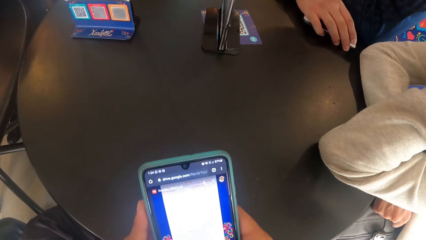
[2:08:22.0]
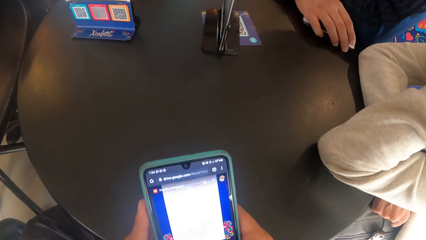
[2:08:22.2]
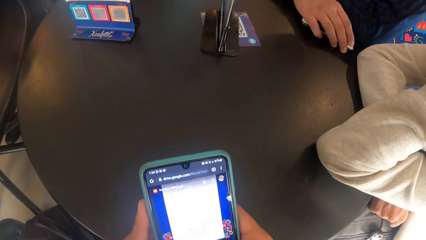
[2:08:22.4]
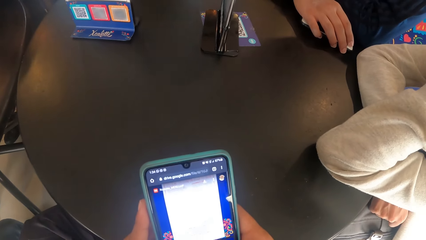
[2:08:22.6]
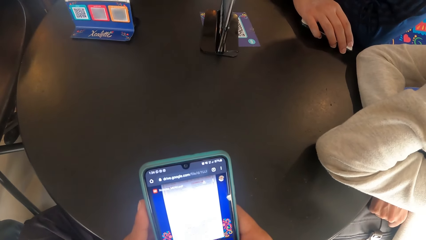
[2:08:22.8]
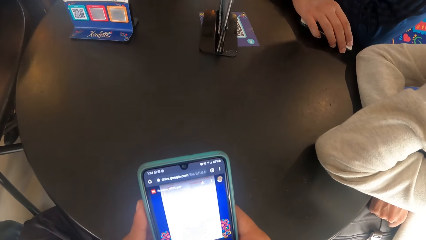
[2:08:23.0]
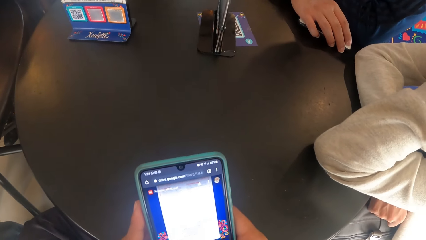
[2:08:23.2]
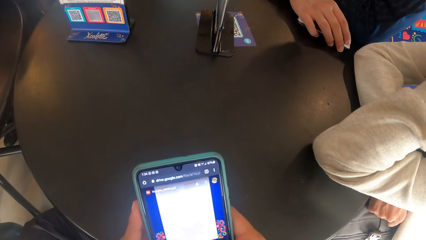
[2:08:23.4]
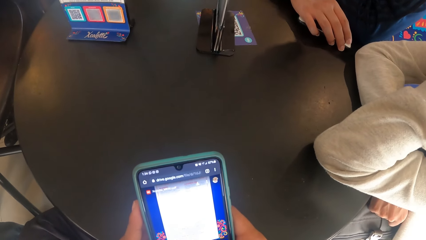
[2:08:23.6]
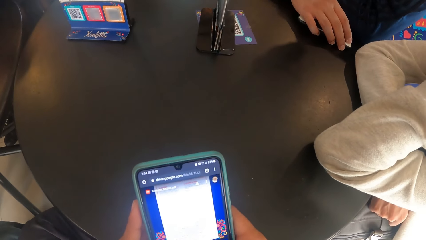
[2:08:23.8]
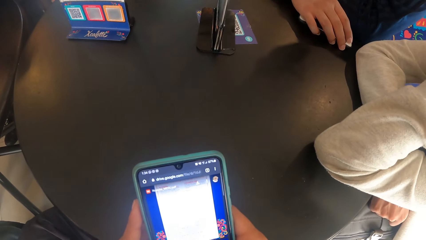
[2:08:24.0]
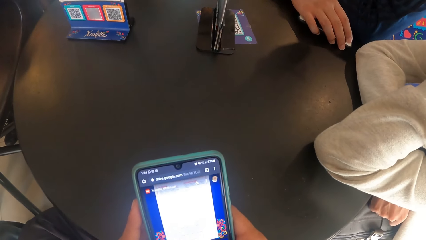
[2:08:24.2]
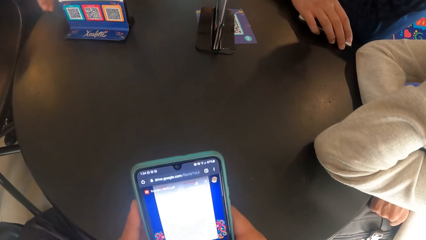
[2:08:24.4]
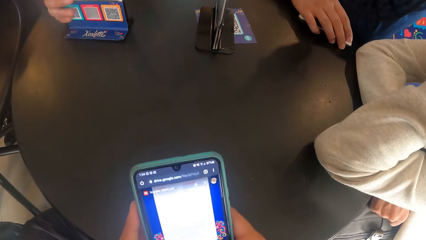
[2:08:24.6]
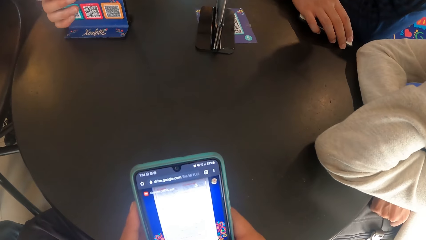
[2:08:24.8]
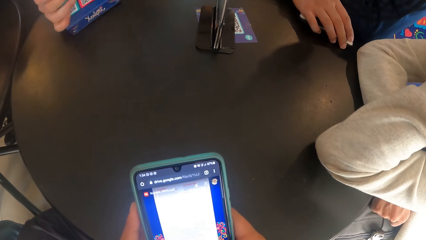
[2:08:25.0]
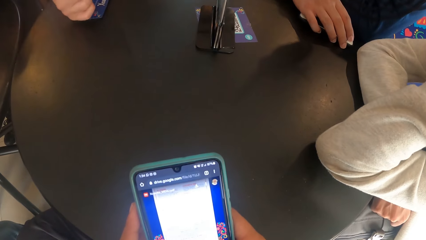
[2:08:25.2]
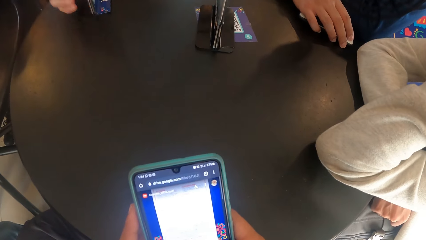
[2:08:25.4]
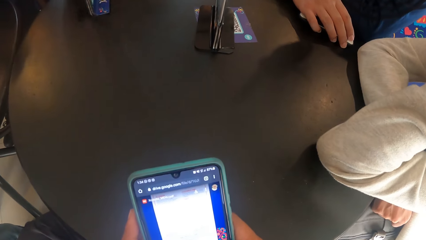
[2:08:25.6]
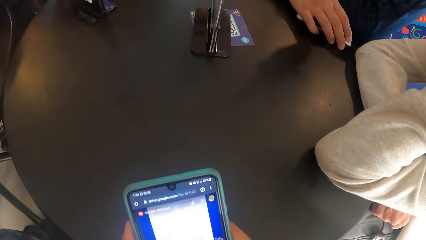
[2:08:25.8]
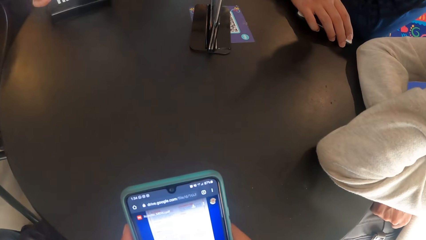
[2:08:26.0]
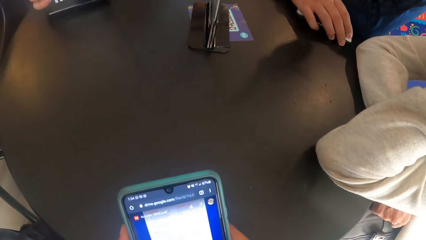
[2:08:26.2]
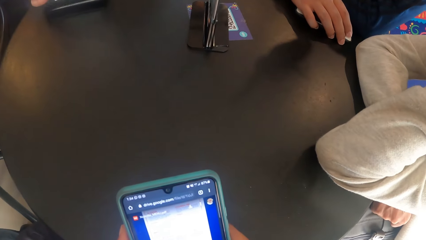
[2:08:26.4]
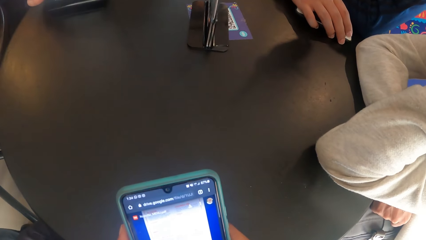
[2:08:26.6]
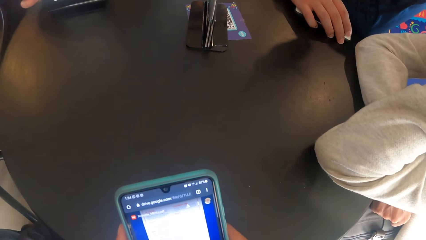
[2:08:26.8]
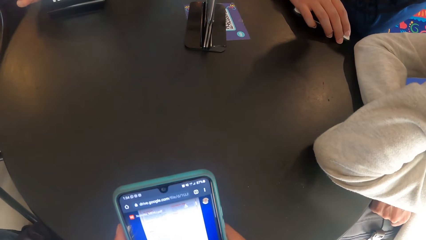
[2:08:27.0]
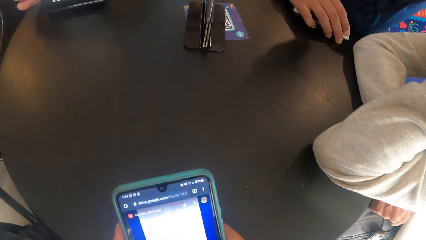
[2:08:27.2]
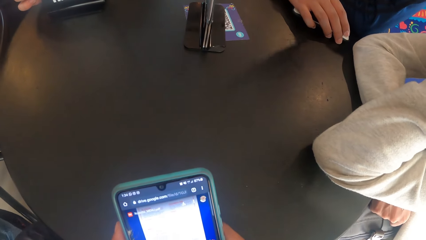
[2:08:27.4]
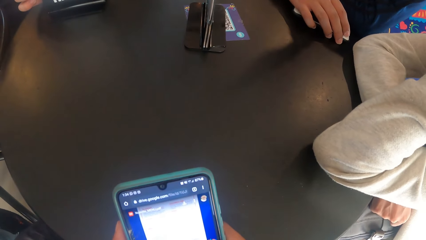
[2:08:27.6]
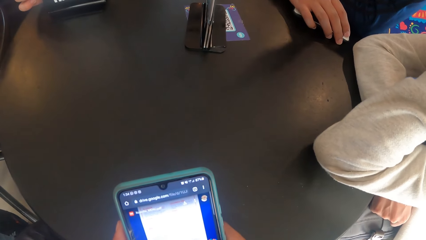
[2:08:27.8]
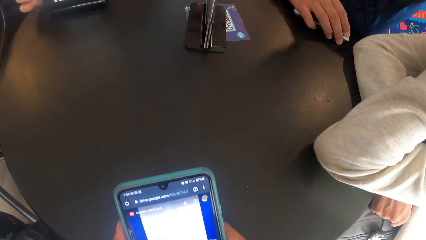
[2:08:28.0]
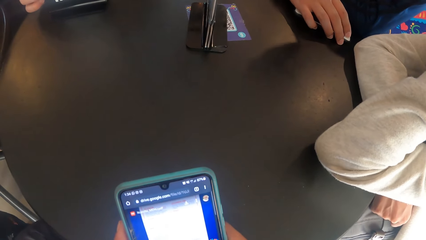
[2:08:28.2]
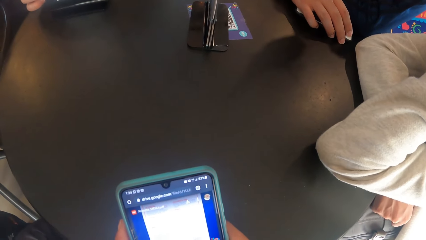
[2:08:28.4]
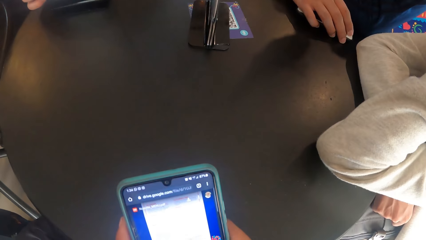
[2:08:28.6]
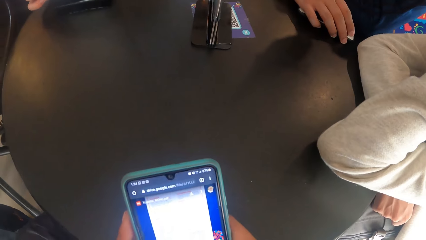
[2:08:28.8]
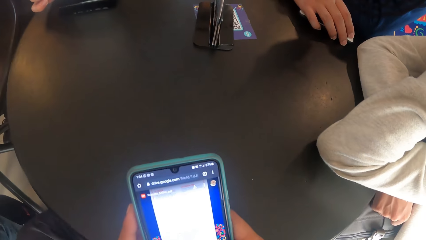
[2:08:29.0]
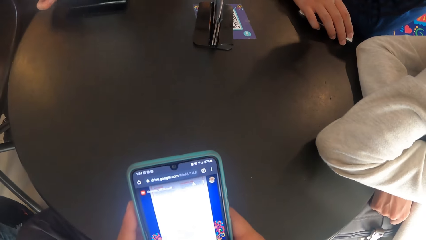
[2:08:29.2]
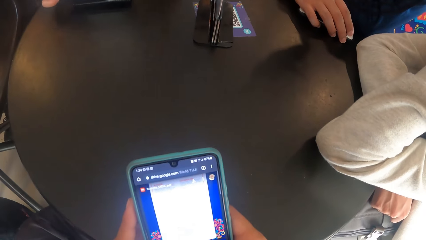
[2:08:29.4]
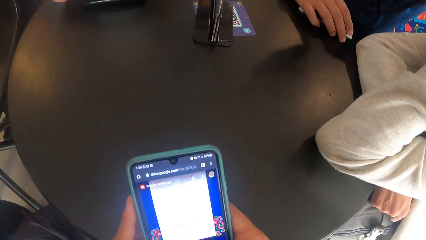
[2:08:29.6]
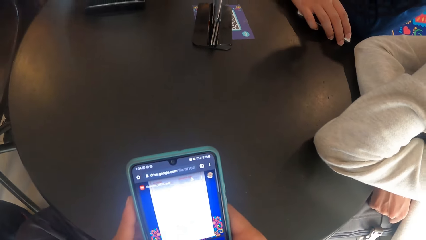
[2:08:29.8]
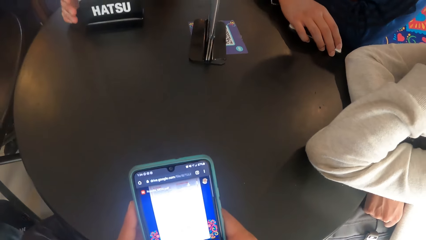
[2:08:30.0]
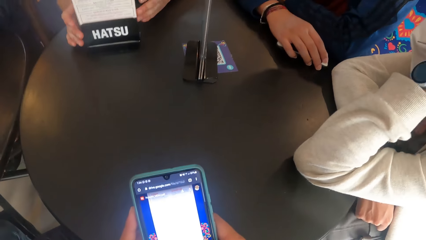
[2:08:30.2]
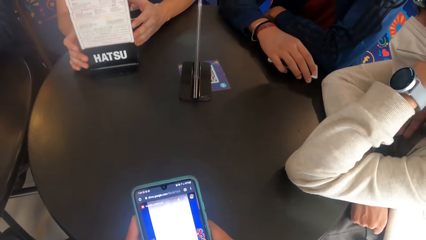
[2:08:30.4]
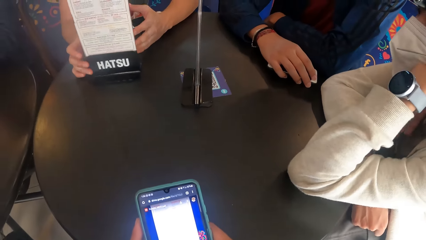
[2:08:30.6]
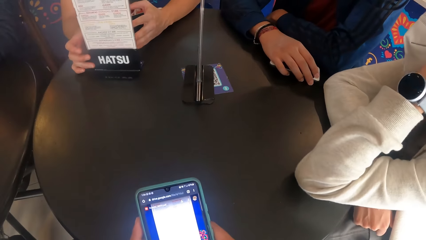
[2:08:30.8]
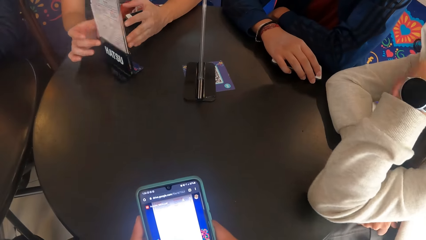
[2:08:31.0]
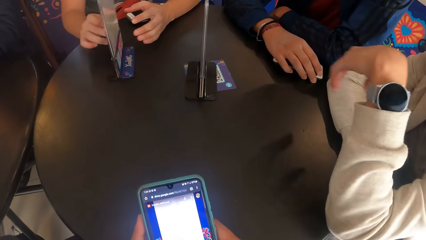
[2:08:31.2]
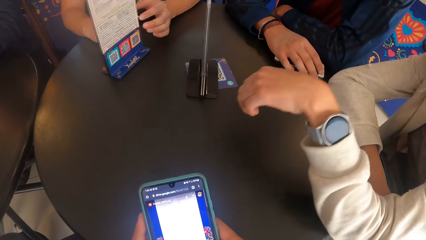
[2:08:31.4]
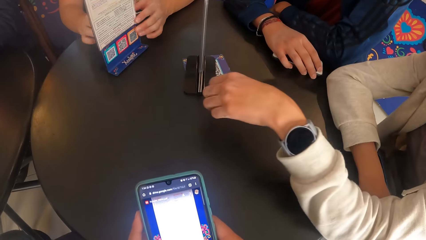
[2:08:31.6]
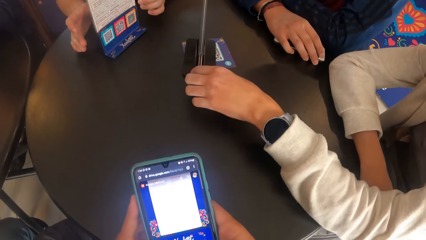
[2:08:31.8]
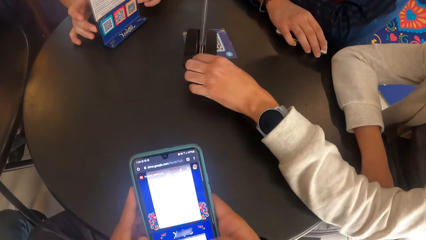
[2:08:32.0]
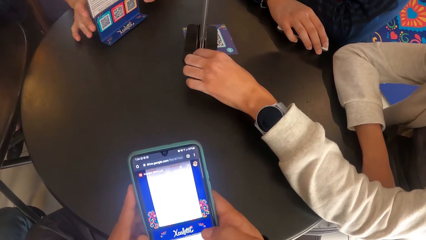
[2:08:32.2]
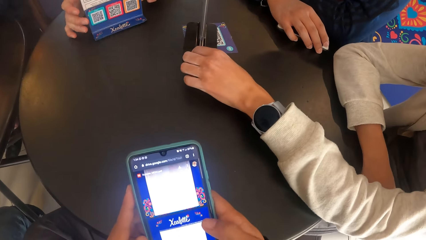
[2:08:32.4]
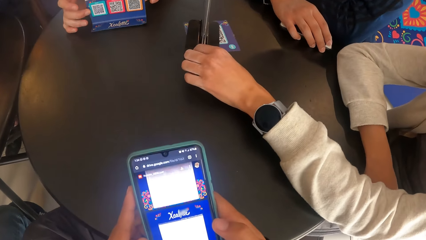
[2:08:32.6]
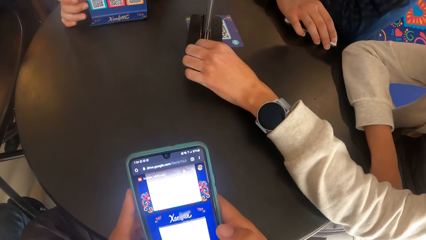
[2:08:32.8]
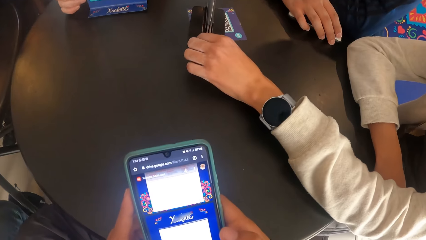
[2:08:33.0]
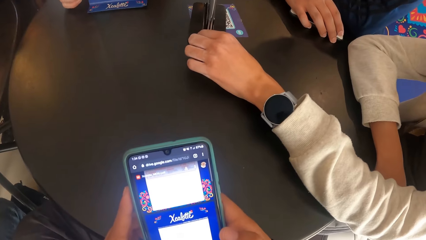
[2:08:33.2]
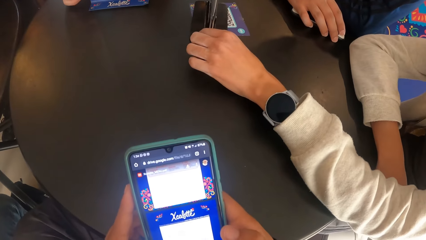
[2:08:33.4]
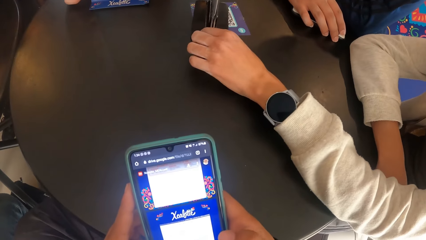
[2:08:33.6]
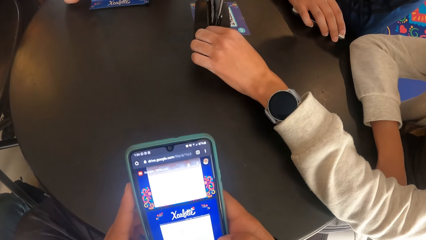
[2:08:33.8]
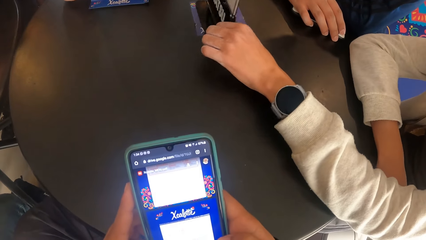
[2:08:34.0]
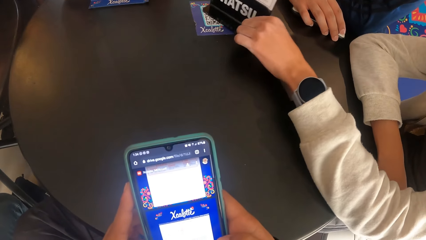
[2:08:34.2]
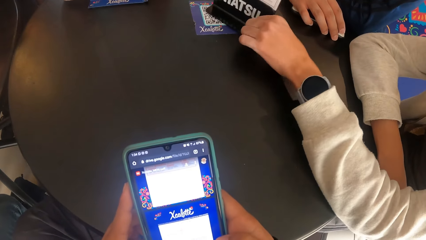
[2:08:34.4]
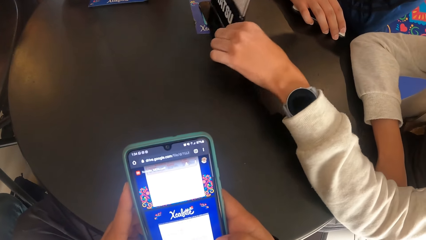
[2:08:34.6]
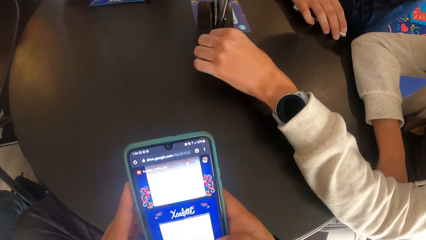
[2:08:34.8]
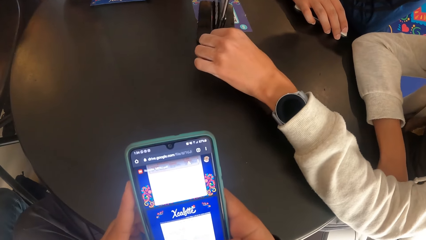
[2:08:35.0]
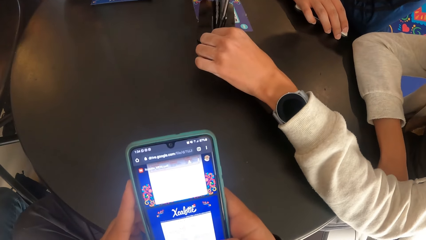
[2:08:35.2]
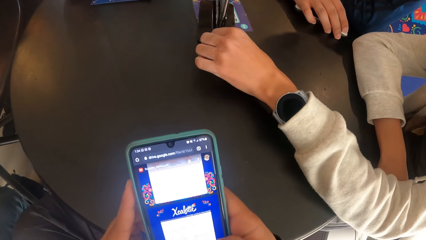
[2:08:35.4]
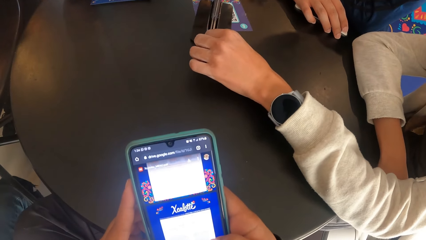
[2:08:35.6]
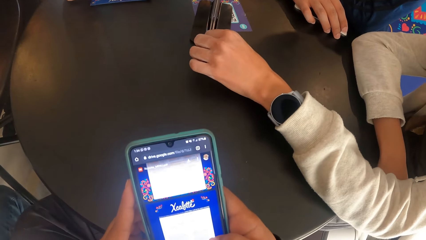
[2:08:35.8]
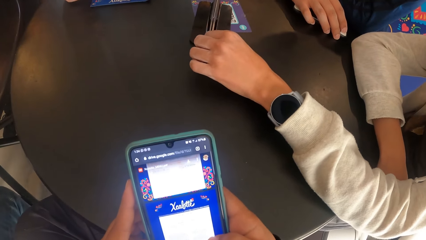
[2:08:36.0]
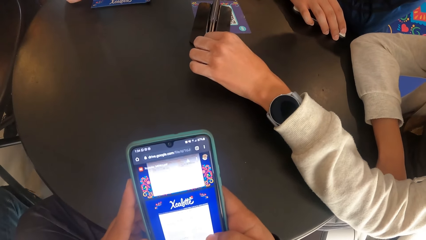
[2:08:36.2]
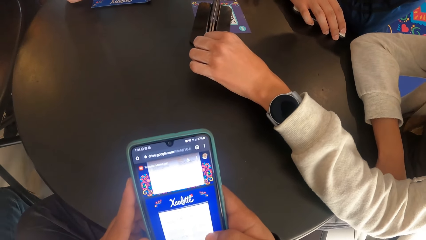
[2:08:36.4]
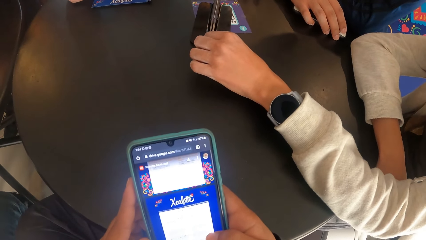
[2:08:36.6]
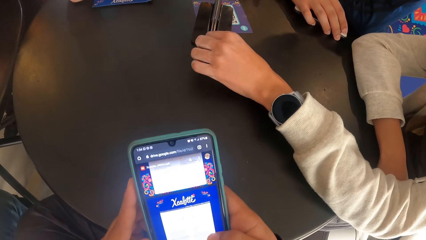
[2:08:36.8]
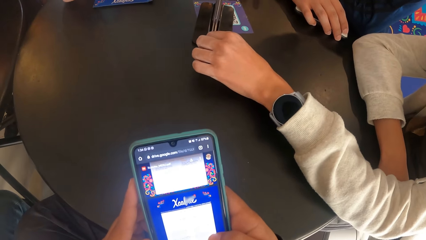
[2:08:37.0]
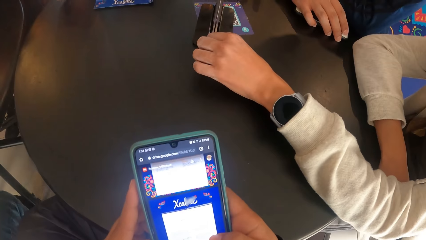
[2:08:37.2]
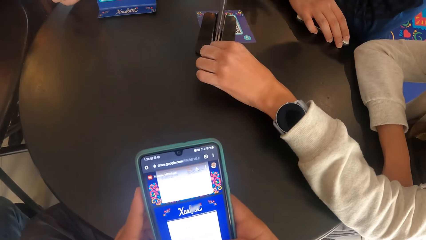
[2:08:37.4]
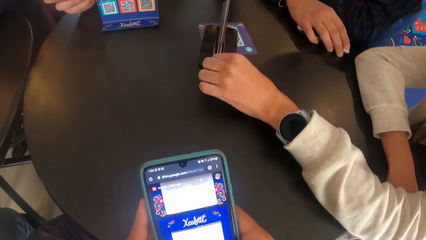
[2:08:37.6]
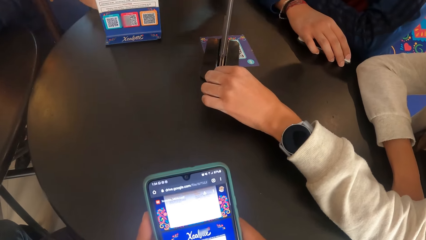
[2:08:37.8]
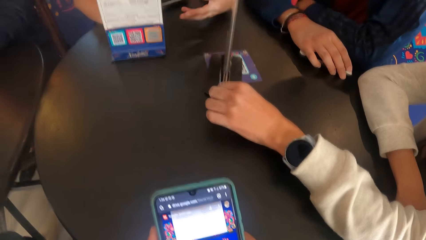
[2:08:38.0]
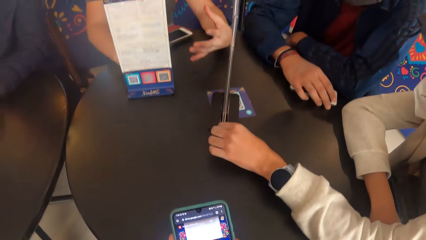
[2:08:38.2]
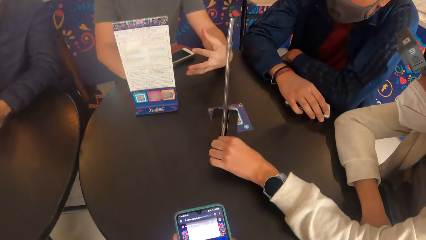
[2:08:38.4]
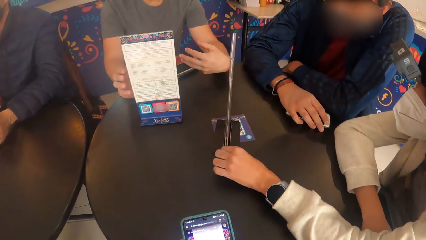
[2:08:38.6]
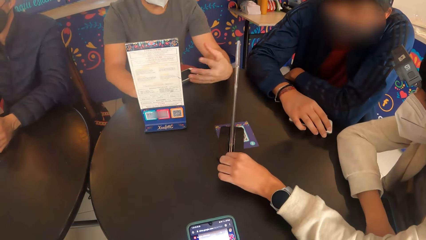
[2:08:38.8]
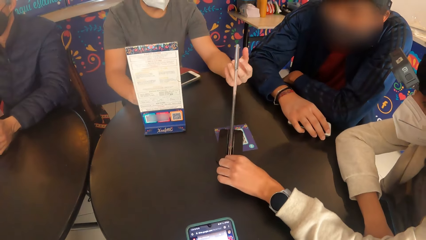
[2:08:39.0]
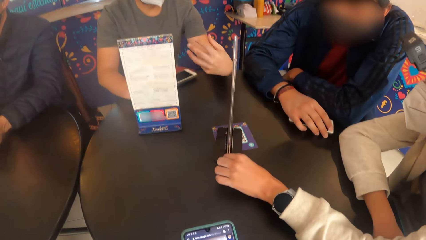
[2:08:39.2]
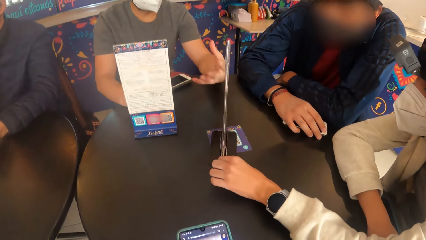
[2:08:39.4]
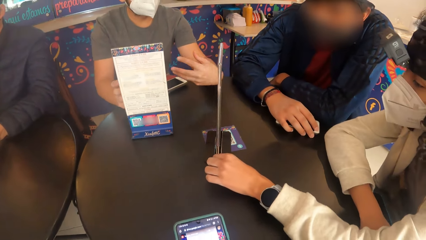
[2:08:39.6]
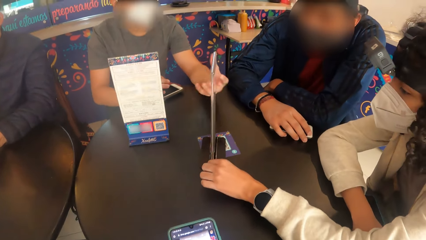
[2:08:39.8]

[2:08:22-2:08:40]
The man flips the menu holder on the black table with his right hand. He flips the menu holder again. He gestures to the woman with both hands.
